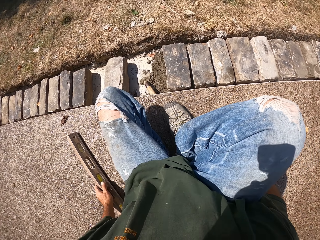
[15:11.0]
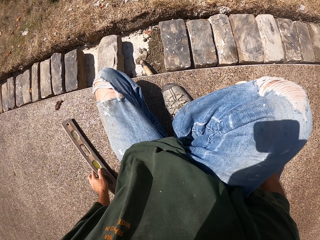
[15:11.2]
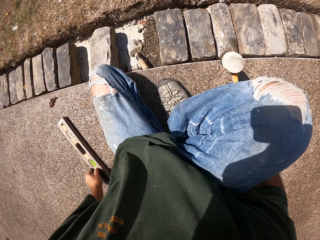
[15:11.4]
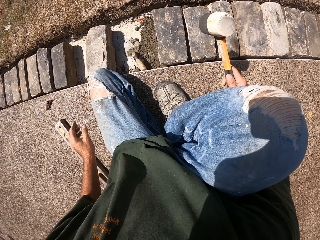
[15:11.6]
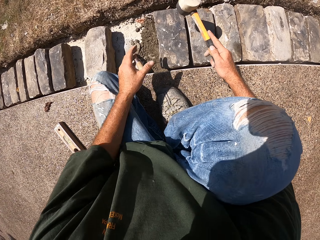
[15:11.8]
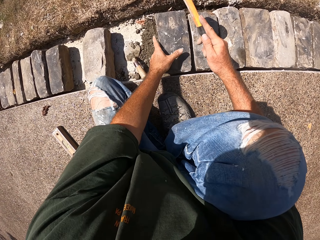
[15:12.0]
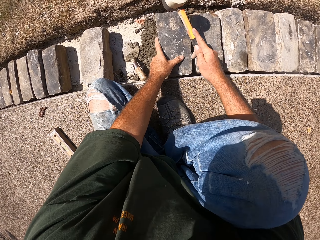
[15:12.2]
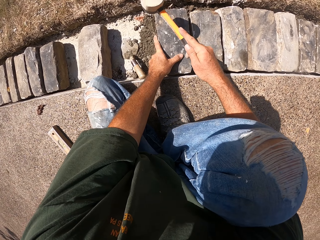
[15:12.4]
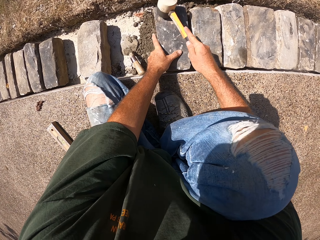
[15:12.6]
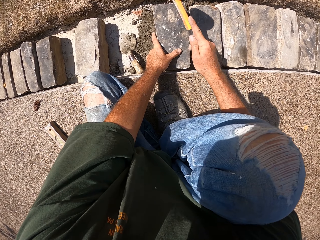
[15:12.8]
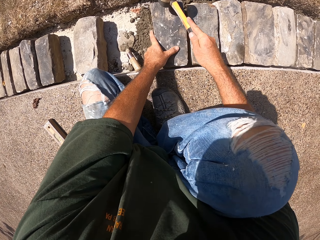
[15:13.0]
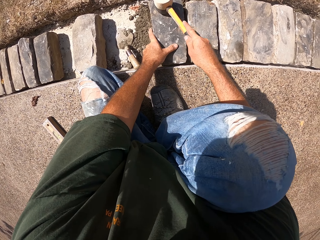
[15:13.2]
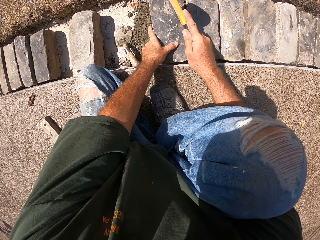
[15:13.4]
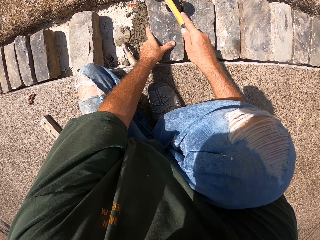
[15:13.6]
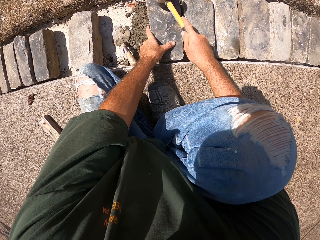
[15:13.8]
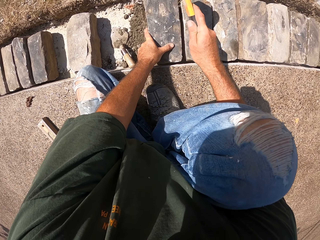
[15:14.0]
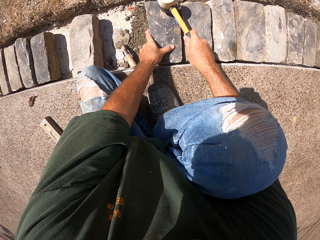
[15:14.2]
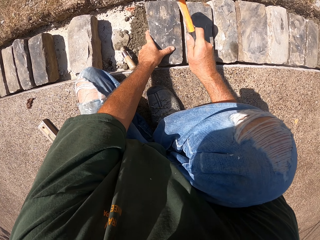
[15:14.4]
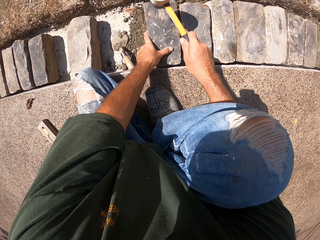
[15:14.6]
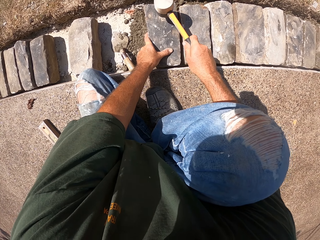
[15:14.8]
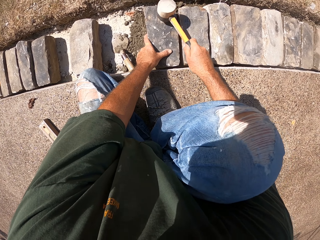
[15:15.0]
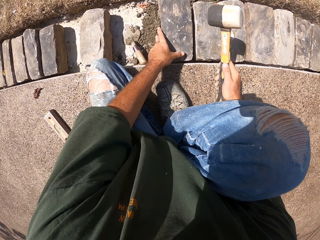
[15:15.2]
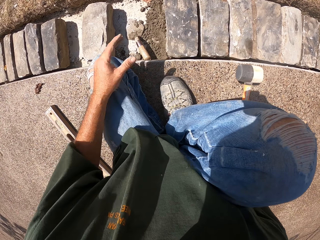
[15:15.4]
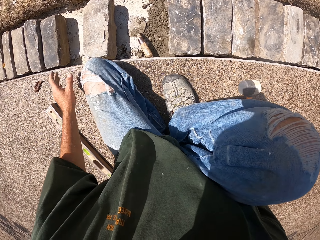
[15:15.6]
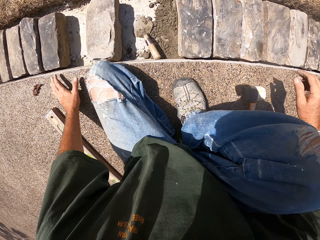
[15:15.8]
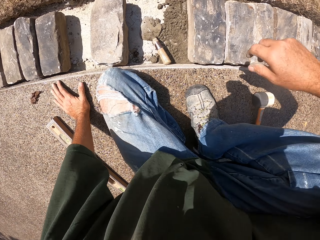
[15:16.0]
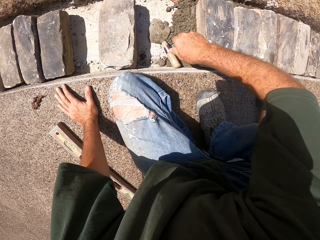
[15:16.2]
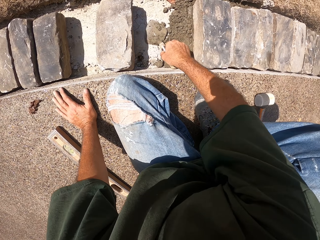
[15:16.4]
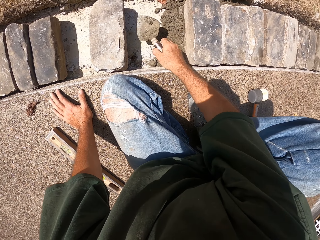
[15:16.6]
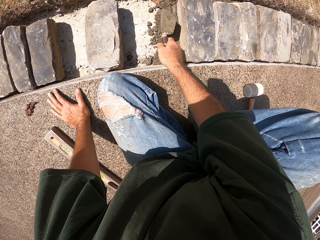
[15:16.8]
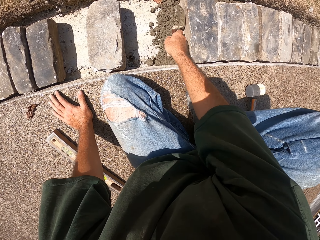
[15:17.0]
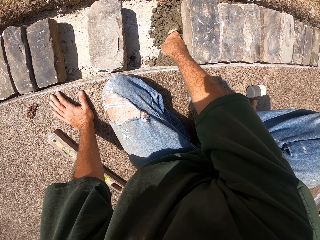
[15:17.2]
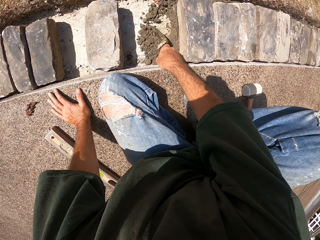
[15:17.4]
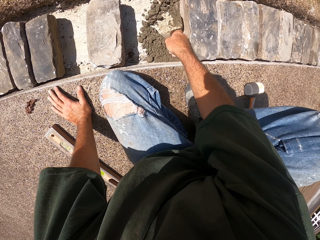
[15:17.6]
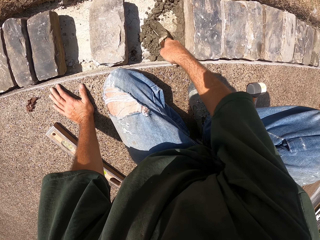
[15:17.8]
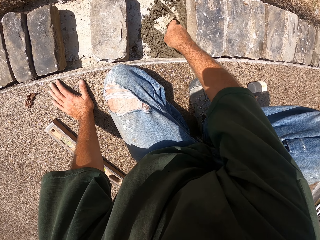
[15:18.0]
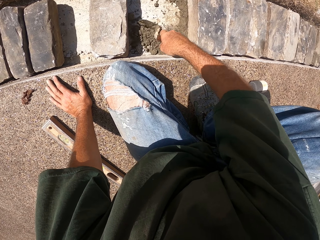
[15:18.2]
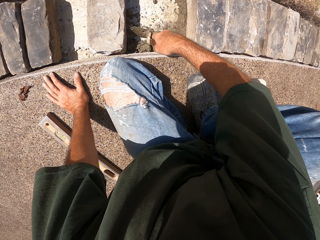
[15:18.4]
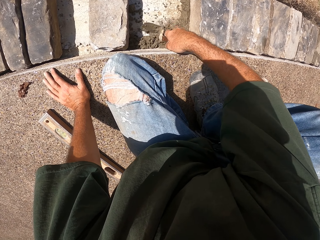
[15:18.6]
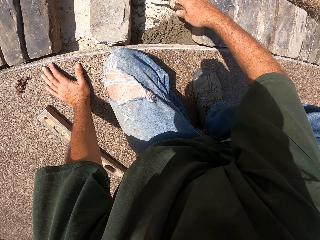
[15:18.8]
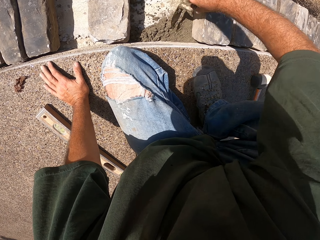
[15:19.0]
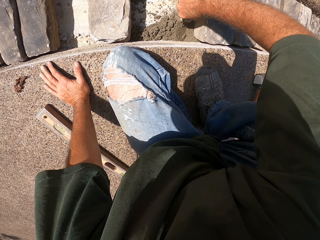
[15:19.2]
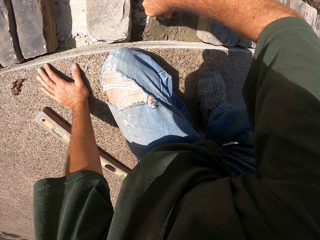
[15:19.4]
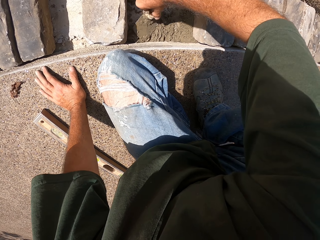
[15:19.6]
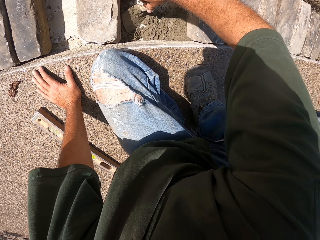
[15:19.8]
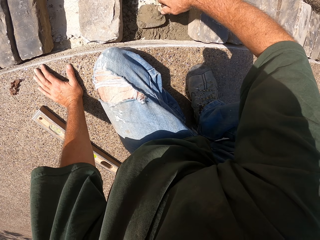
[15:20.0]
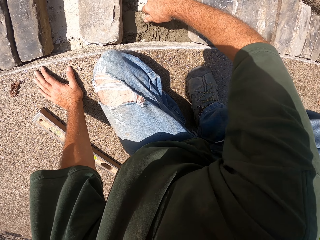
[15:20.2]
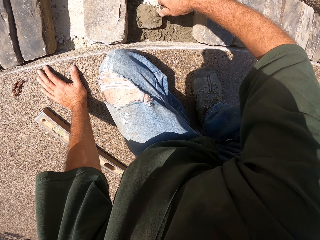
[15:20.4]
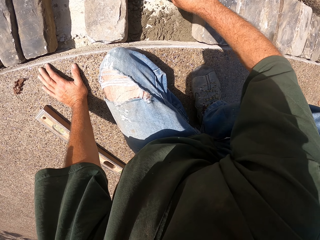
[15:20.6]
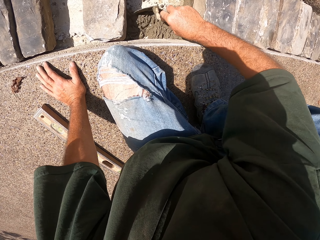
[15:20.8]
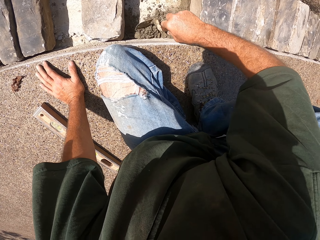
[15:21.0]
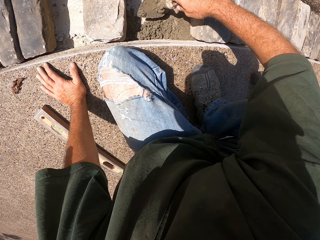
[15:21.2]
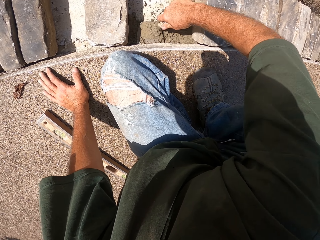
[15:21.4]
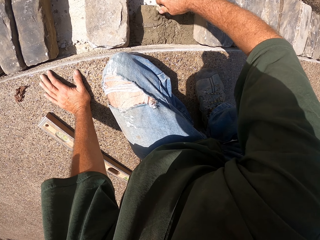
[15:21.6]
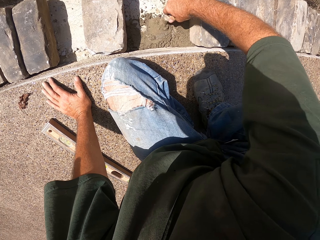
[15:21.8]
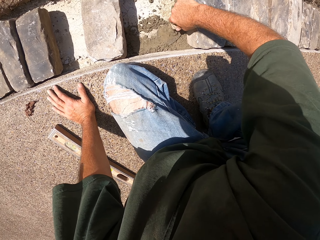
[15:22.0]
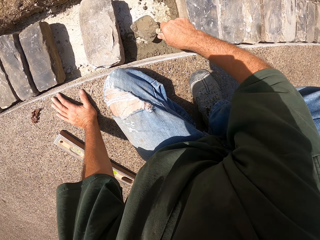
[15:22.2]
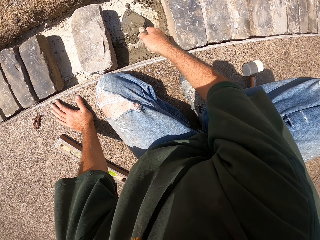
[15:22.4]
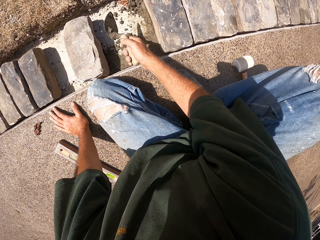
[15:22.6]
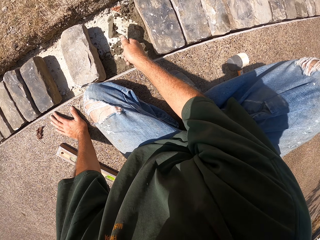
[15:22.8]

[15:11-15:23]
The camera wearer puts the level ruler down. They hit the stone block with the hammer. They put the hammer down. They pick up a big spoon. They spread mortar with the spoon.

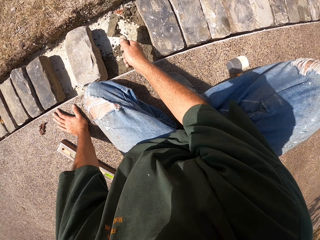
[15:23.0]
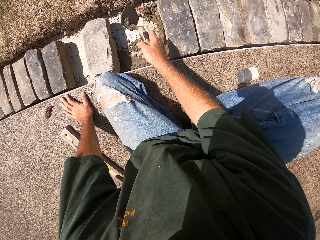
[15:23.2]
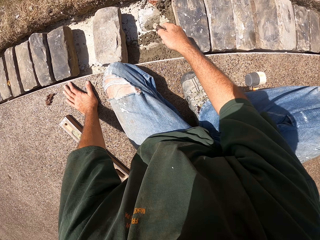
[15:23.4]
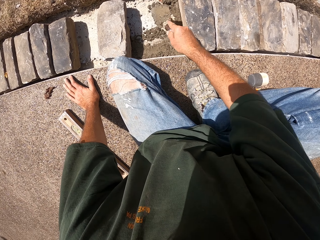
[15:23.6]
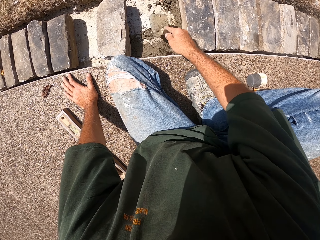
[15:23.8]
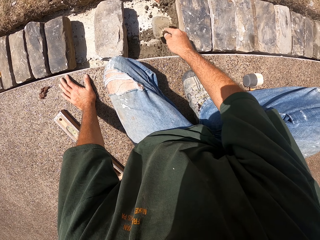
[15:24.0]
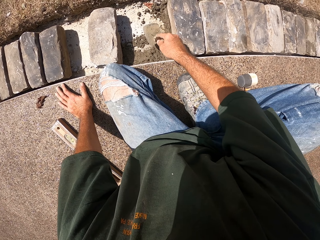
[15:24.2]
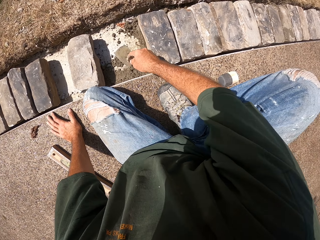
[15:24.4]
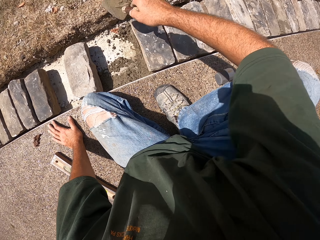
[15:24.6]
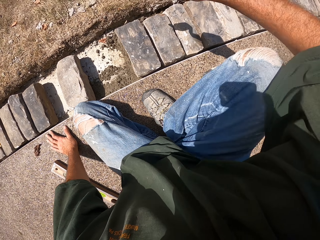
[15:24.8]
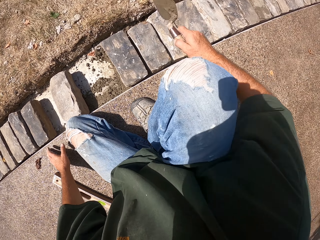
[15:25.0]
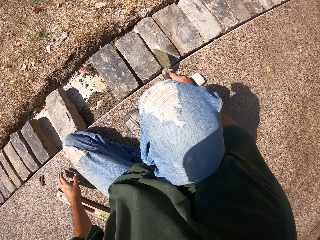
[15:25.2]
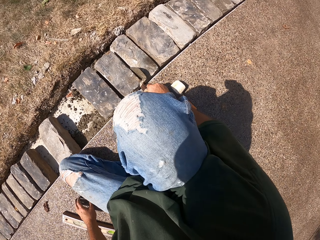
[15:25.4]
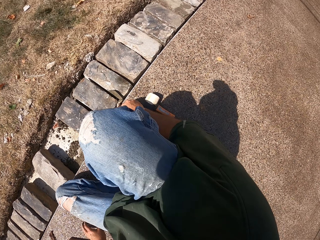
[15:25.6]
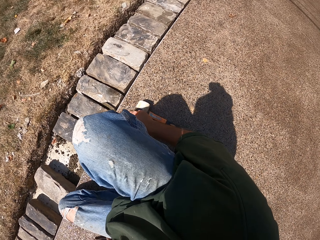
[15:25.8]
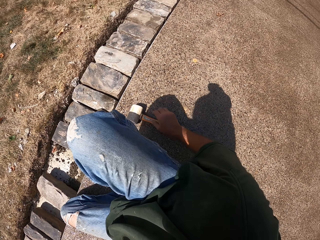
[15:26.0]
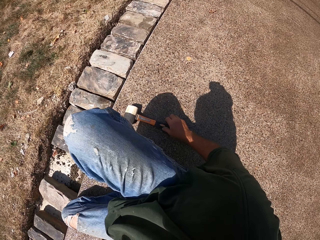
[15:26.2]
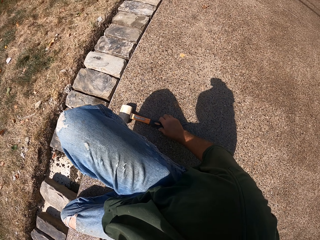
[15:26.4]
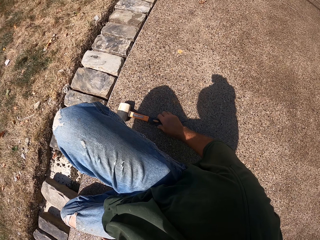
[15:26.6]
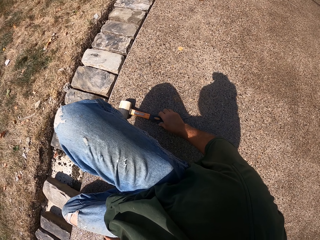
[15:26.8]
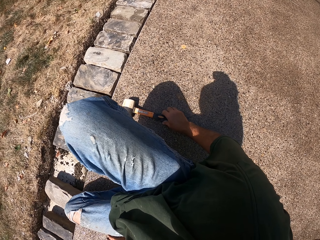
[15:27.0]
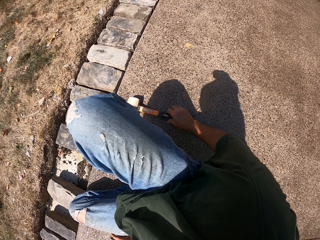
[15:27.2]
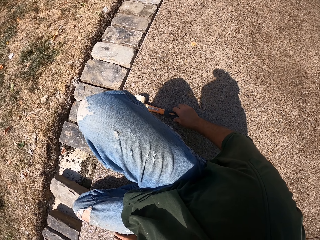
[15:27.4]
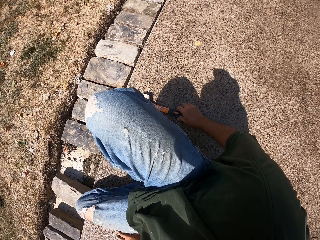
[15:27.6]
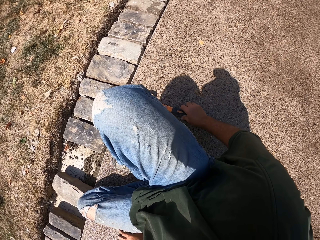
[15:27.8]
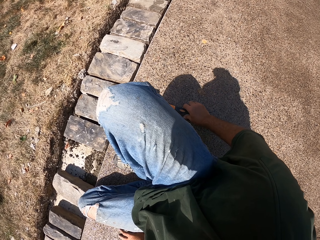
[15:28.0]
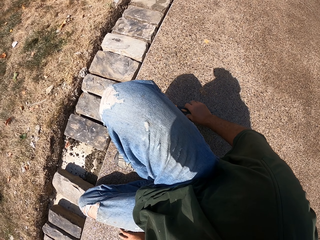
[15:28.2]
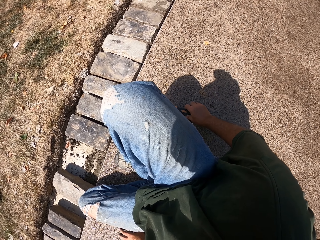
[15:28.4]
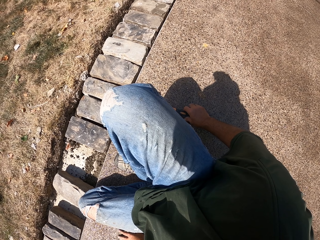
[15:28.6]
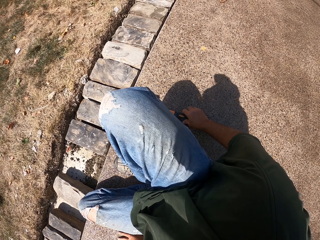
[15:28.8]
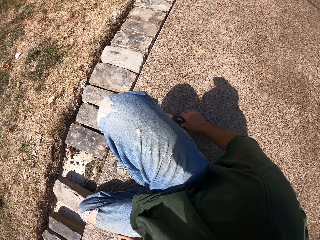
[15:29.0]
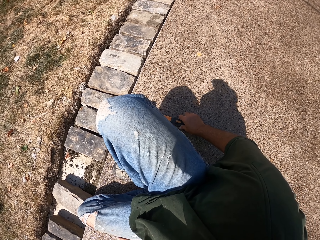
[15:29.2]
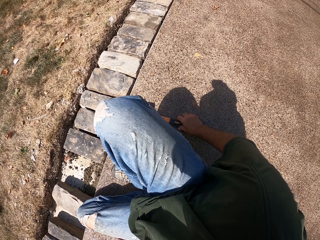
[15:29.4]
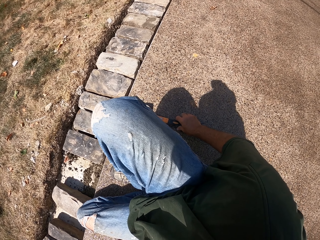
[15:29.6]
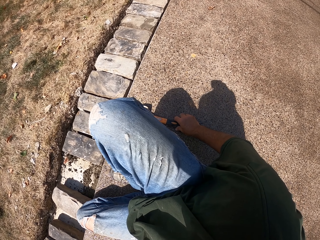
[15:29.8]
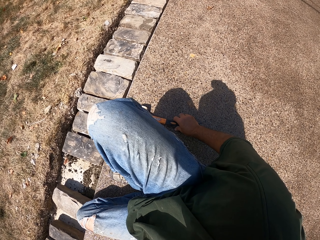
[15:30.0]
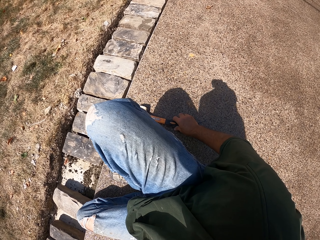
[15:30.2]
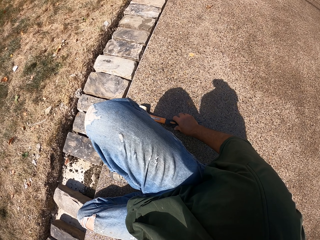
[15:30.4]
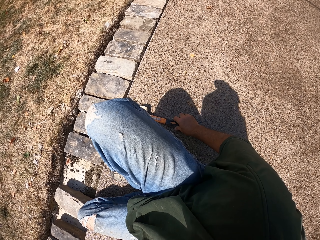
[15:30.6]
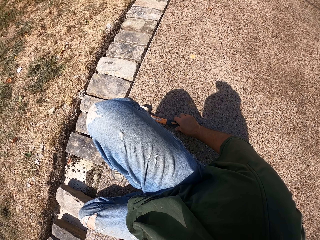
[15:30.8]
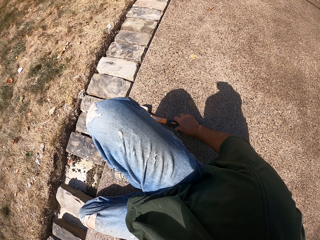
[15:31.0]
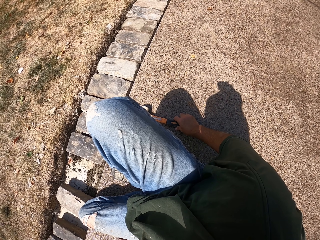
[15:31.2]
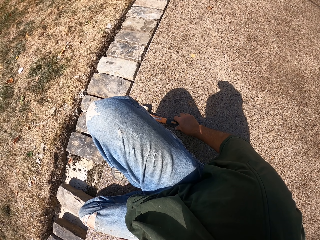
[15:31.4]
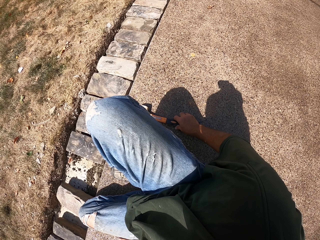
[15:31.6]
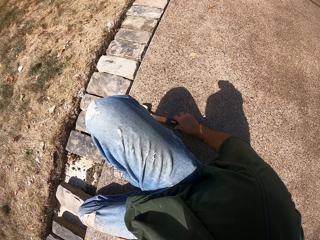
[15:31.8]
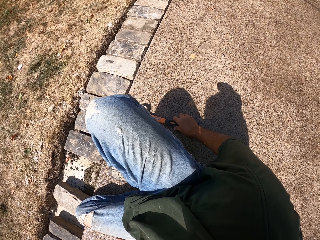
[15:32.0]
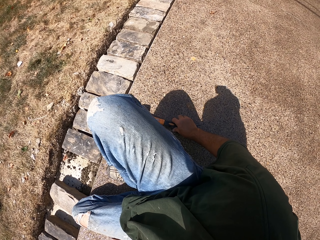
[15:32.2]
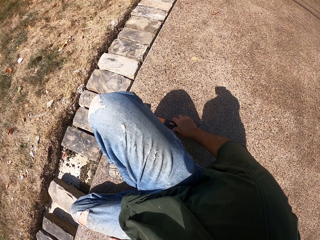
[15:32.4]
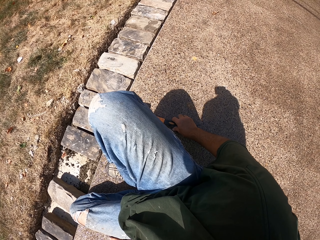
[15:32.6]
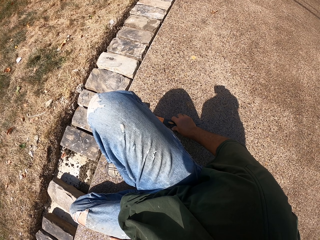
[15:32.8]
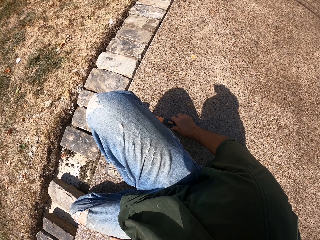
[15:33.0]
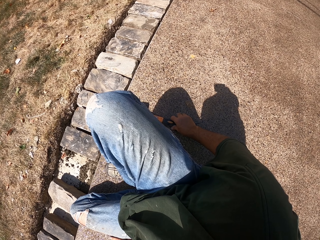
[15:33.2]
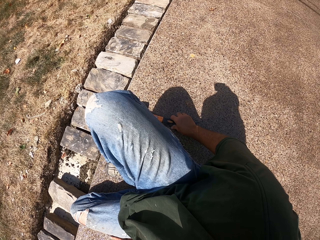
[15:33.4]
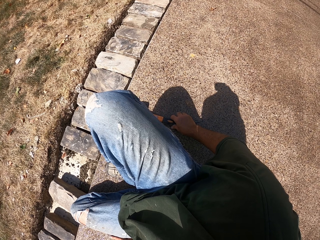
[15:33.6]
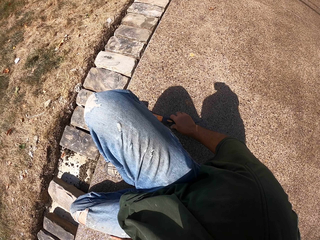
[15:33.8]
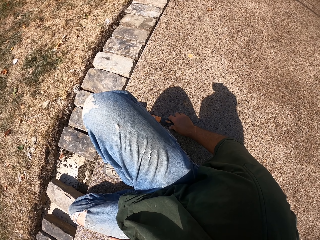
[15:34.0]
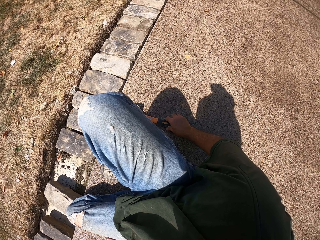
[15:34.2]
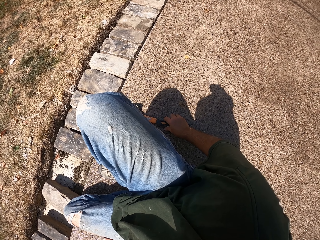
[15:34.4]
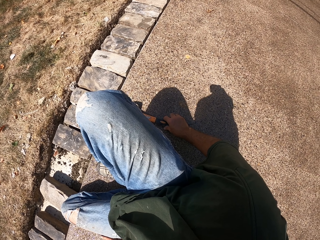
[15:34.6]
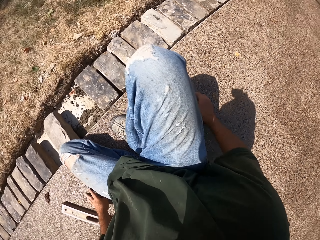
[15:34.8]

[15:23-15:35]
The camera wearer puts the spoon down. They look around the compound.
